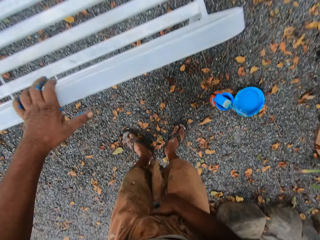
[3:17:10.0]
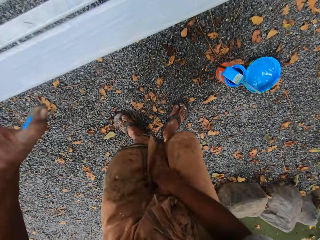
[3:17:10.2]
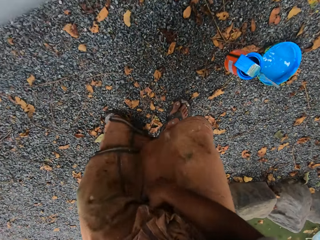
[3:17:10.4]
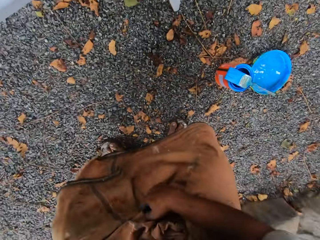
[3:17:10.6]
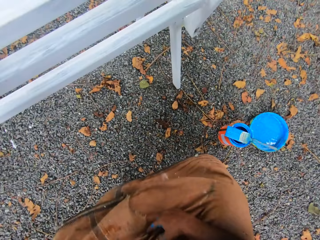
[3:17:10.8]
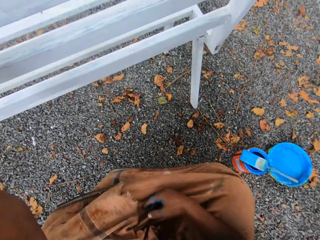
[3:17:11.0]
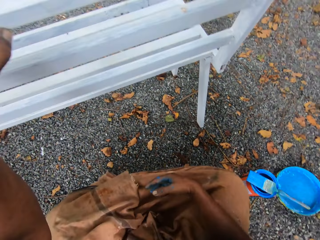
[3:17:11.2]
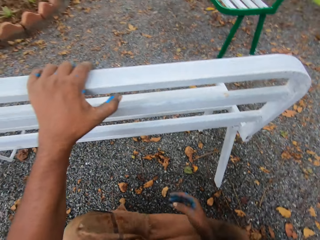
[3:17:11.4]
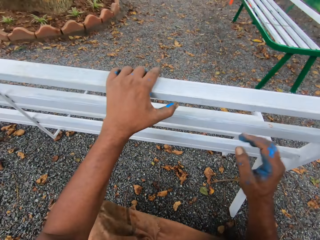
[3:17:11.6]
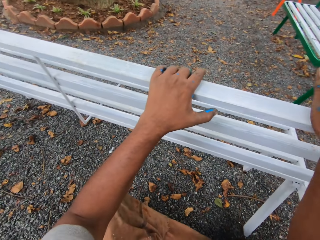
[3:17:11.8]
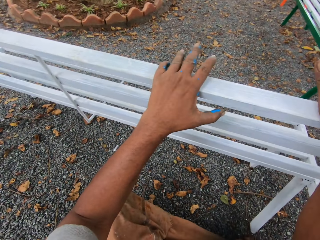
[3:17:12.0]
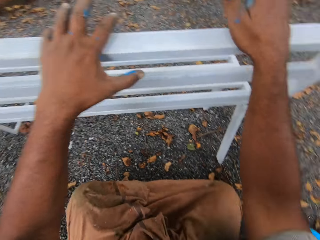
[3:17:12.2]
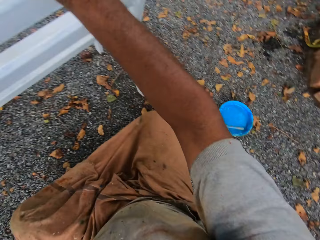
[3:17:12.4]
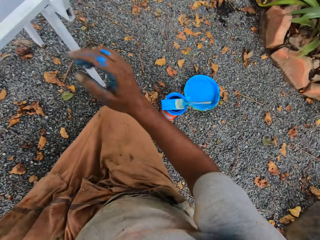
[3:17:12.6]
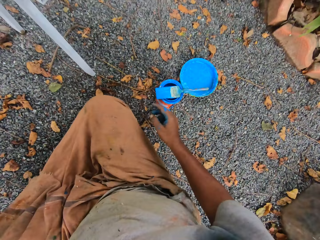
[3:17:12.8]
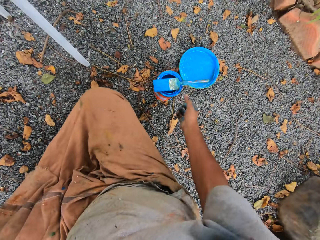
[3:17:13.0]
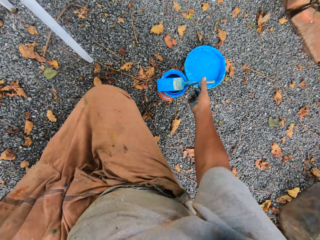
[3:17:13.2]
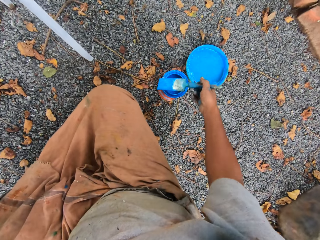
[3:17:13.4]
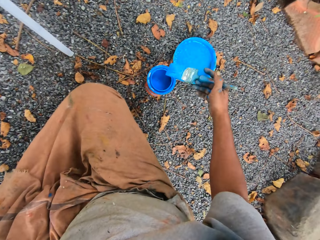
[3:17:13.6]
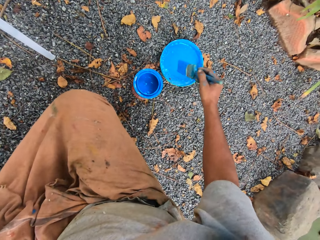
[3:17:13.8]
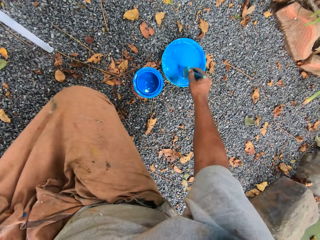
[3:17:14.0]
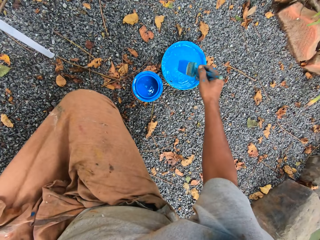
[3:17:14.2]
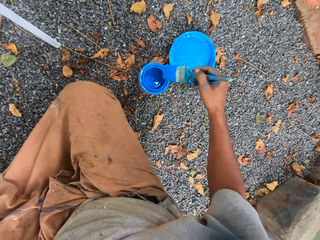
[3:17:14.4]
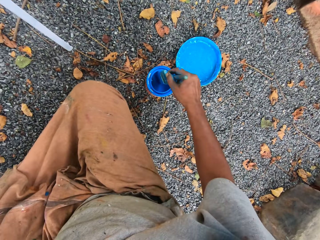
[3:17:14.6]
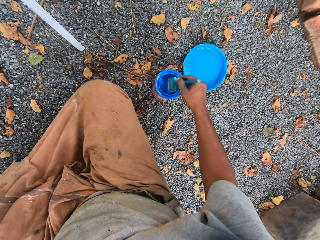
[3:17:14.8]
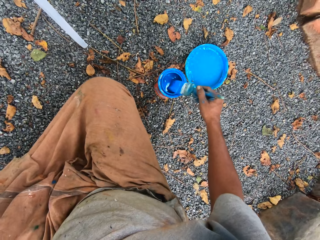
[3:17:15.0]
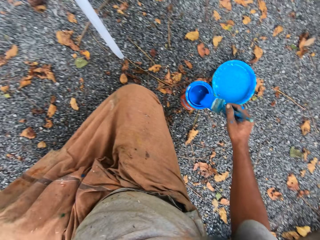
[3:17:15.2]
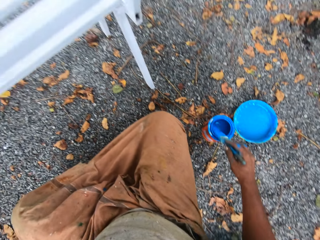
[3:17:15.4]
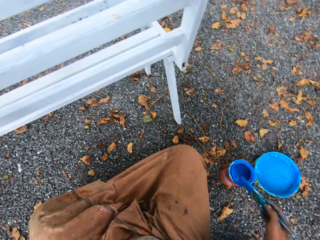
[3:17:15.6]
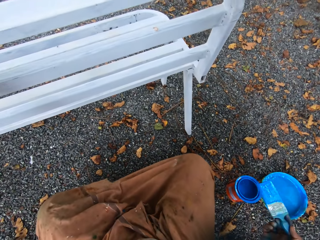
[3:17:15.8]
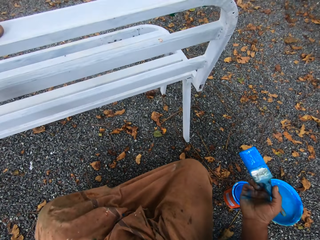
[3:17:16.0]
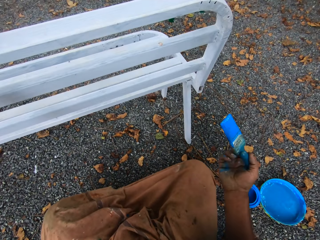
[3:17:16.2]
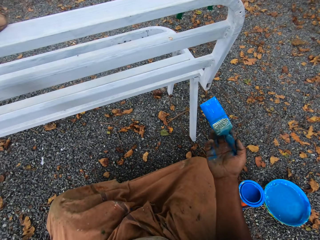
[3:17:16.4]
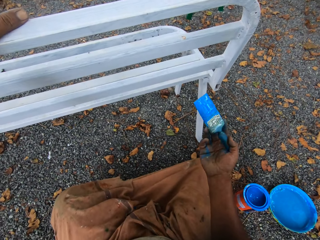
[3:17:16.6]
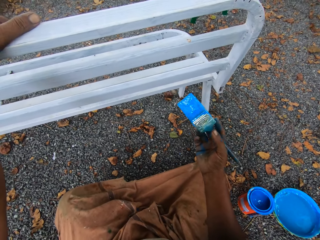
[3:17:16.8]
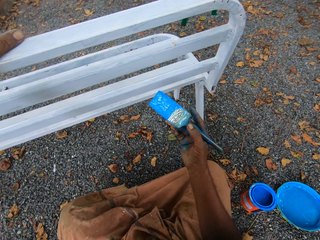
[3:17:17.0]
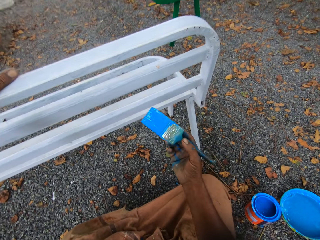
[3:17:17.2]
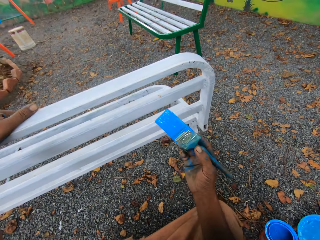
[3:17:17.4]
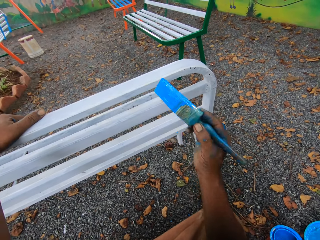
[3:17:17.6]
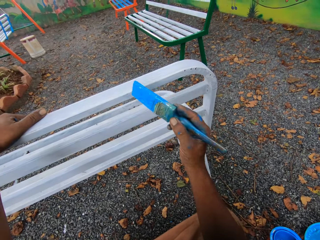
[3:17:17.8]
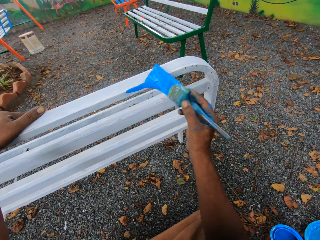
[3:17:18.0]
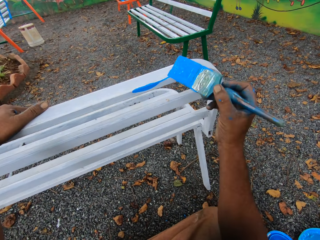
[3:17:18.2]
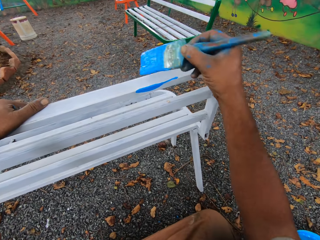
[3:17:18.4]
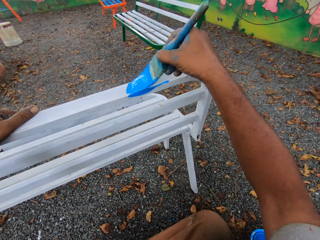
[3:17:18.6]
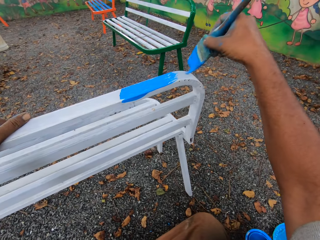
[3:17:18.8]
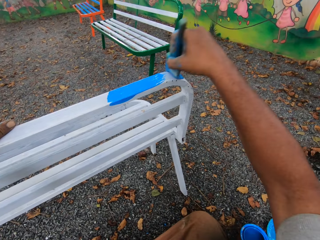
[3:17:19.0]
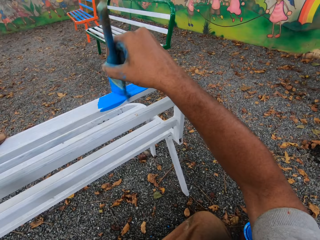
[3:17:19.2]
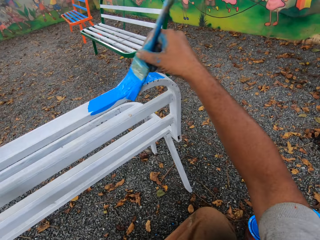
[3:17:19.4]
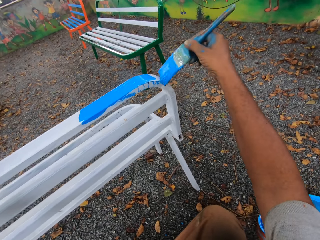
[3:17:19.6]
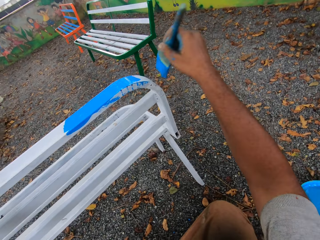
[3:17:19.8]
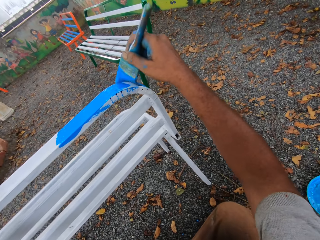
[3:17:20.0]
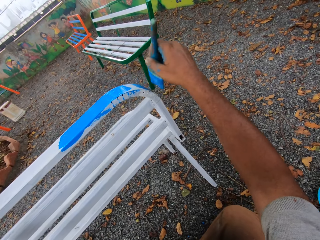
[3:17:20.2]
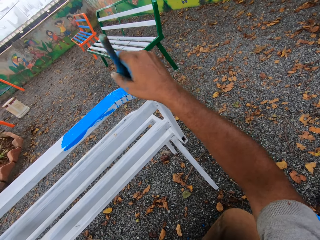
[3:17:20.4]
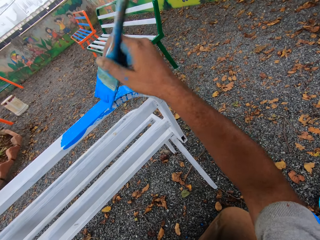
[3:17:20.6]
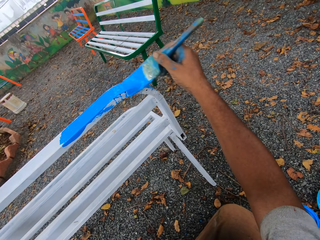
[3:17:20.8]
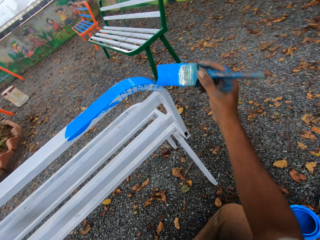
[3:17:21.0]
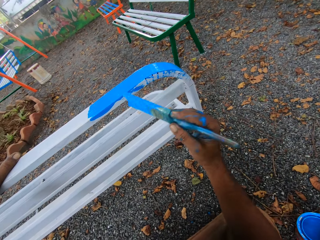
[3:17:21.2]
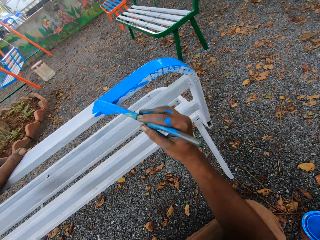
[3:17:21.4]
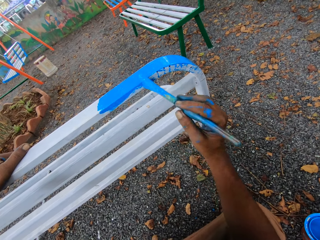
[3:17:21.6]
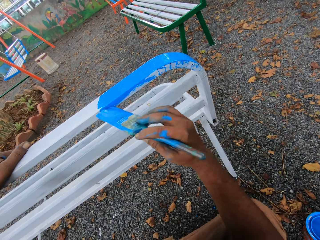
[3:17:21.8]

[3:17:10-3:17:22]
The camera wearer squats. He bends behind the chair. He touches the chair with his right hand. He picks up the paintbrush on top of the container of paint. He dips the paintbrush in his right hand in the bowl of water. He dips the paintbrush in his right hand in the container of paint on the floor. He cleans the paintbrush on the mouth of the paint container. He paints the chair with the paintbrush in his right hand.

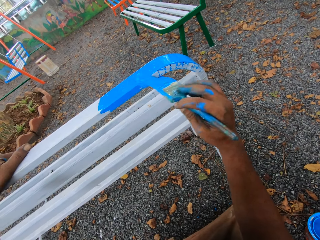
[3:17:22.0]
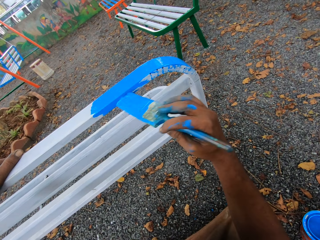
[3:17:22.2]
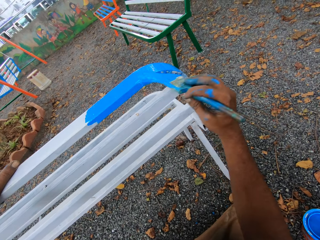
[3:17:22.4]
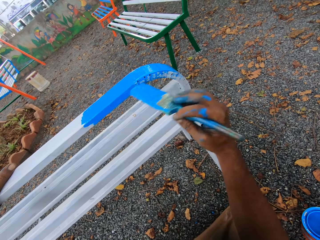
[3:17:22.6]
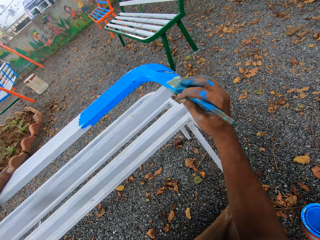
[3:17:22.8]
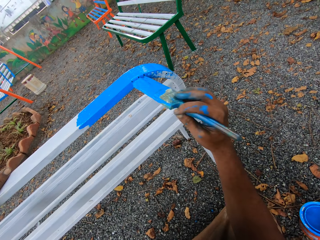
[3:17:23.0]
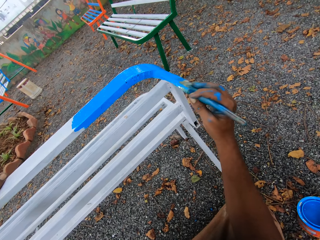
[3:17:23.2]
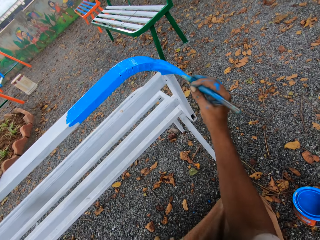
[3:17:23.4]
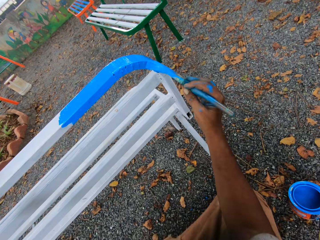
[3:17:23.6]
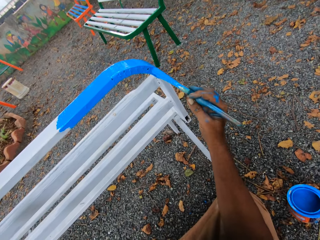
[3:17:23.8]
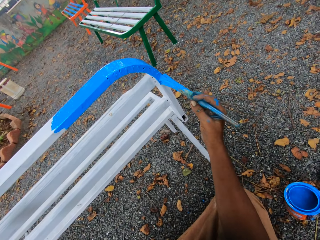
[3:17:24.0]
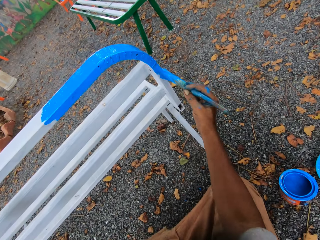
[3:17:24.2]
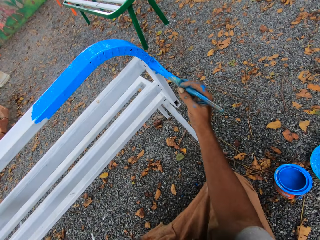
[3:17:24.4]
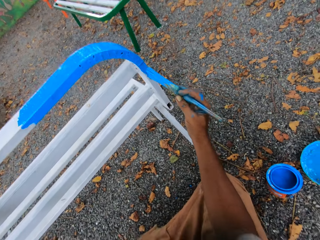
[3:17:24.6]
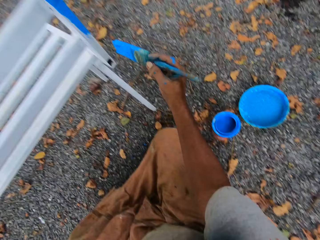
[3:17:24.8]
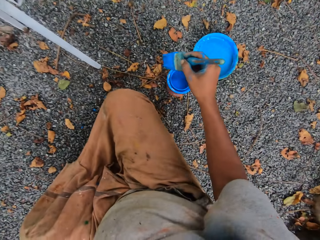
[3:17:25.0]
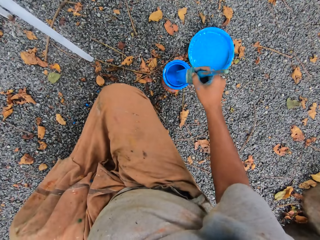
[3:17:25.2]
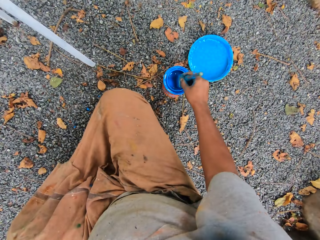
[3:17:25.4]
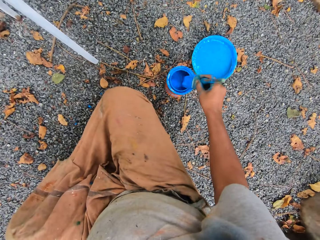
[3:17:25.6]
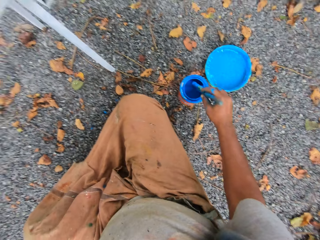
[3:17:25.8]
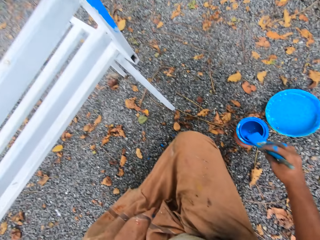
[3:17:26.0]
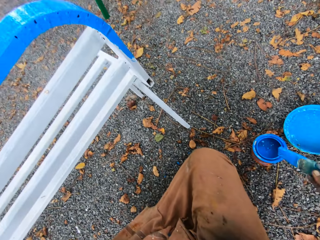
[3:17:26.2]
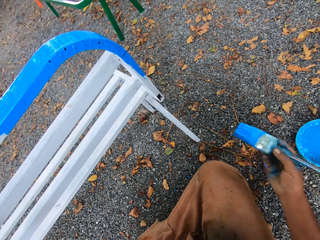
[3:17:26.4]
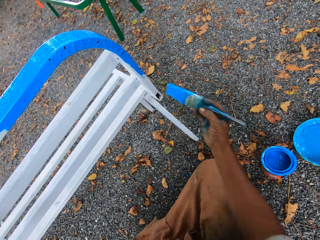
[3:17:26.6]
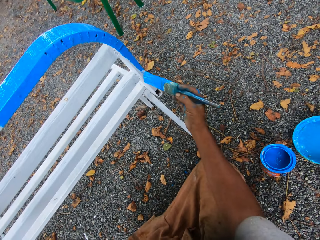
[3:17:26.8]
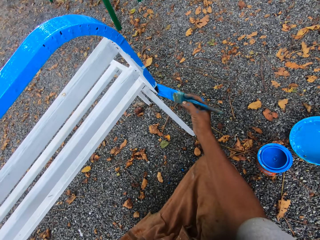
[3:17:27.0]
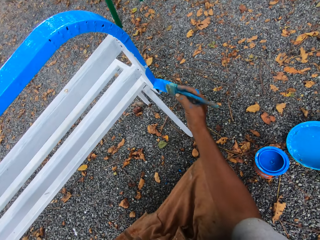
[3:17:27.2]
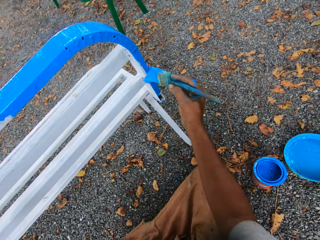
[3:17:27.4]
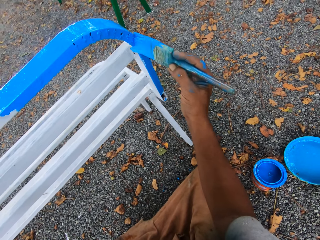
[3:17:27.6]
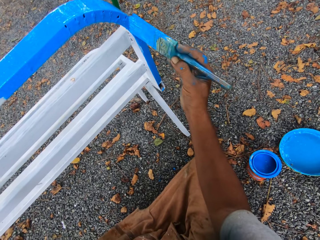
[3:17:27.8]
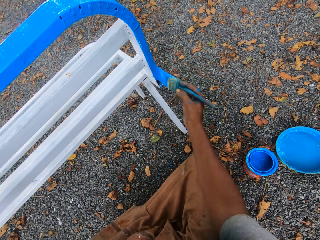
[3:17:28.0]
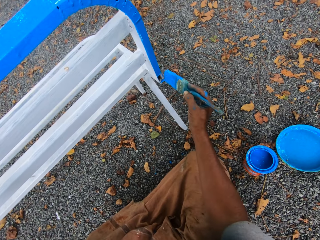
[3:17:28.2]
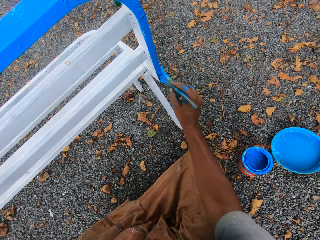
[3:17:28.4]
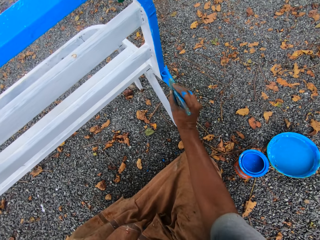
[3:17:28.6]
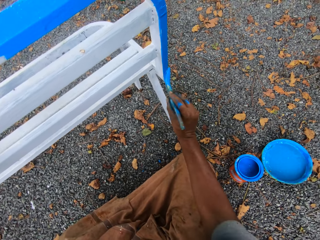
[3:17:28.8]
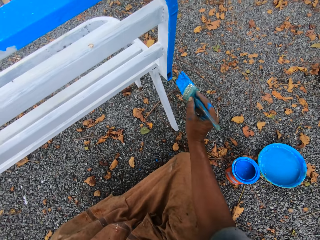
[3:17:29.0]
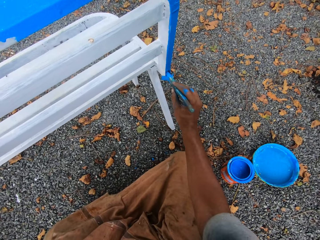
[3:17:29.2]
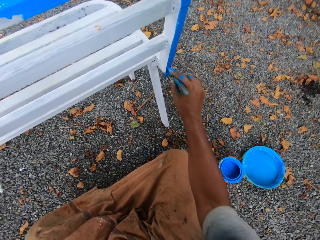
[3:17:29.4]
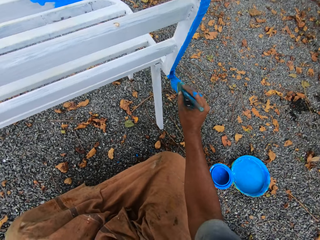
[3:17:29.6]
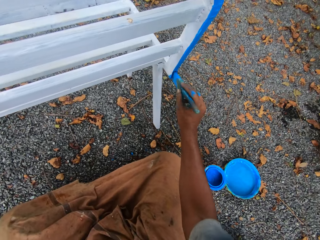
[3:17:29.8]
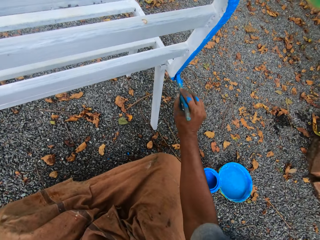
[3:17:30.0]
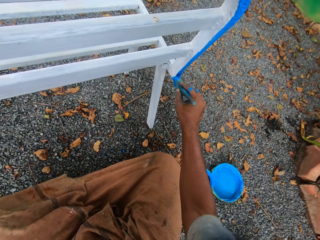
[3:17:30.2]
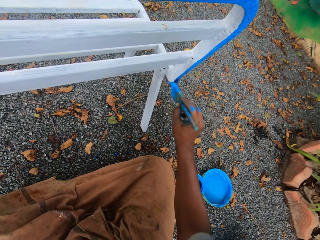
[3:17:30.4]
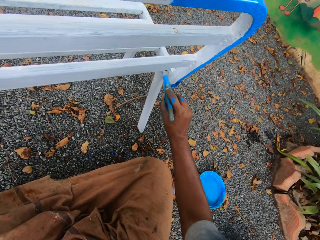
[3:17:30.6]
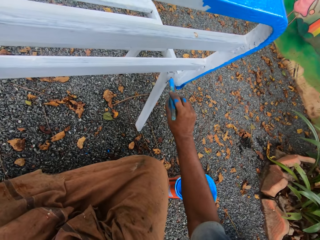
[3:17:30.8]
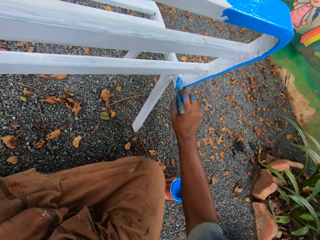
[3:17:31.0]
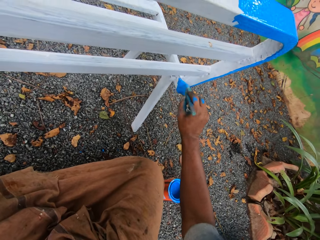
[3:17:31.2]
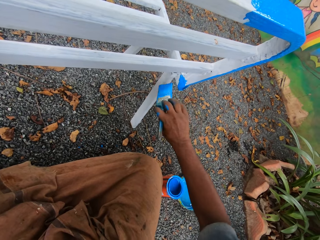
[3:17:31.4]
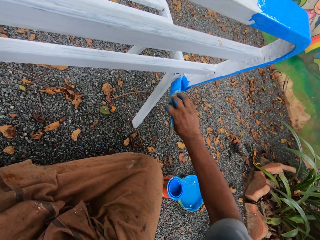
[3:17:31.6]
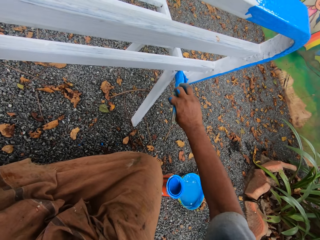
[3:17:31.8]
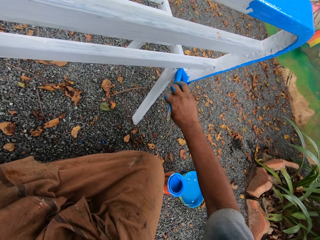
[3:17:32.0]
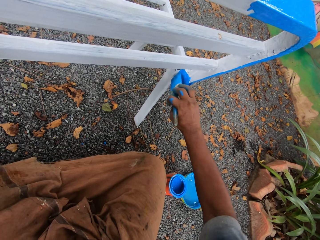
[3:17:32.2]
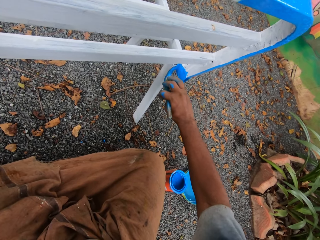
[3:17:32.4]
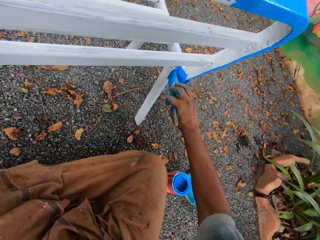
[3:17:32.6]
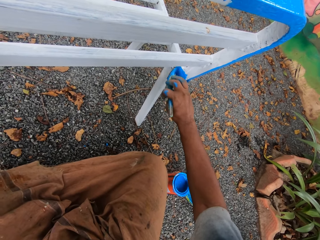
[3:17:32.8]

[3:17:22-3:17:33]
The camera wearer dips the paintbrush in his right hand in the container of paint on the floor. He cleans the paintbrush on the mouth of the paint container. He paints the chair with the paintbrush in his right hand.
